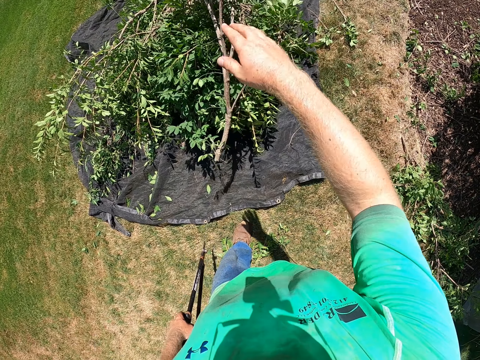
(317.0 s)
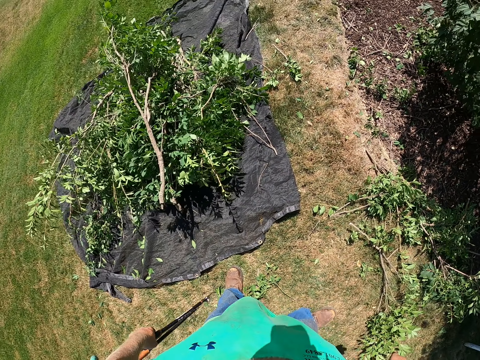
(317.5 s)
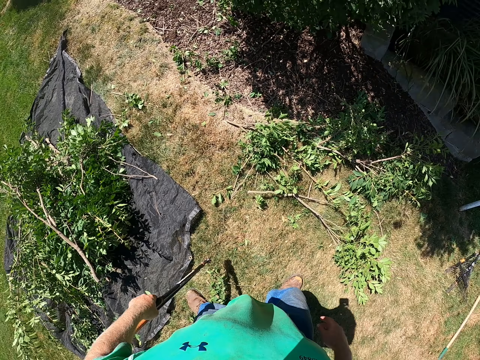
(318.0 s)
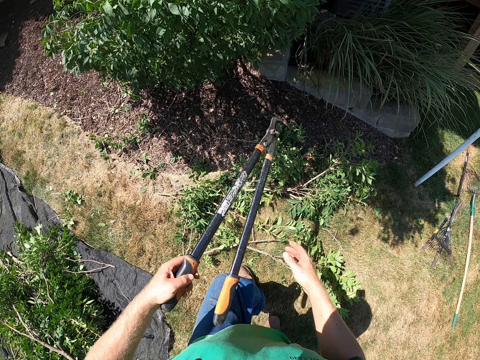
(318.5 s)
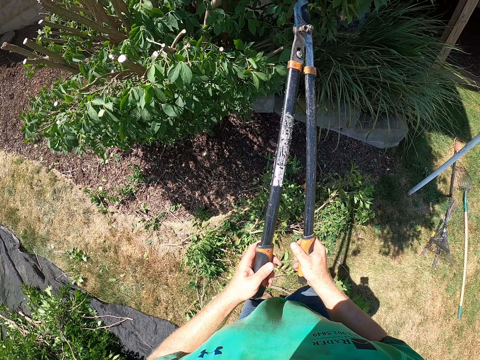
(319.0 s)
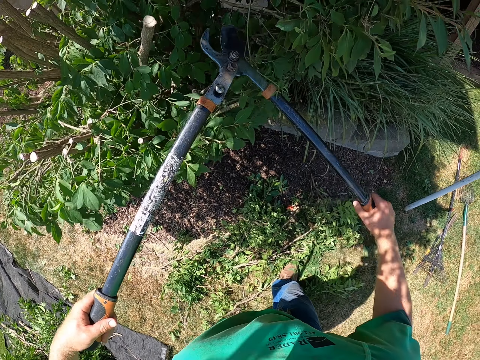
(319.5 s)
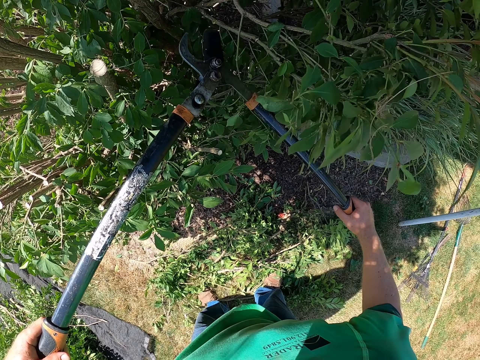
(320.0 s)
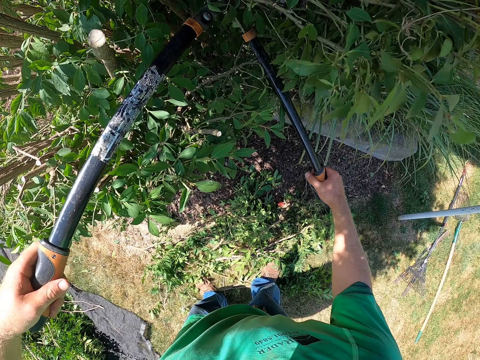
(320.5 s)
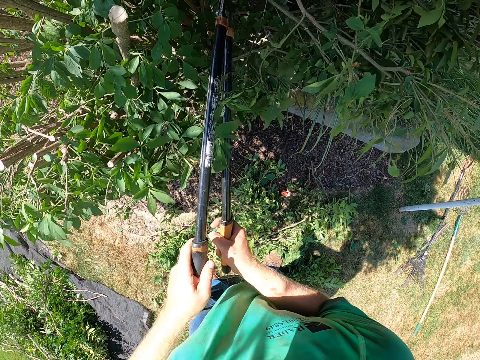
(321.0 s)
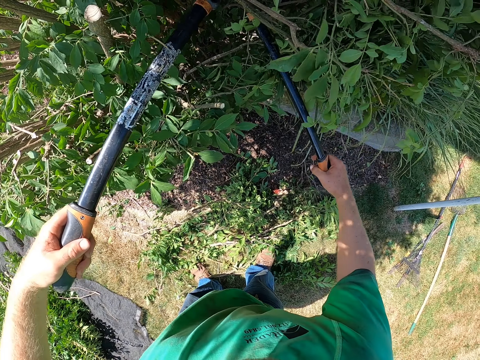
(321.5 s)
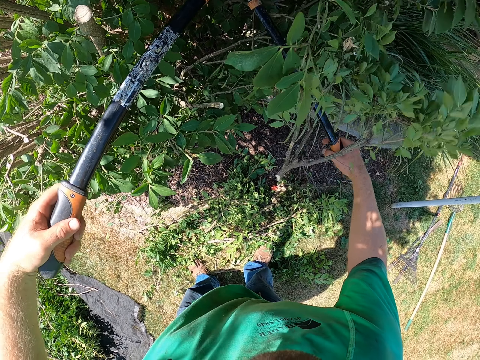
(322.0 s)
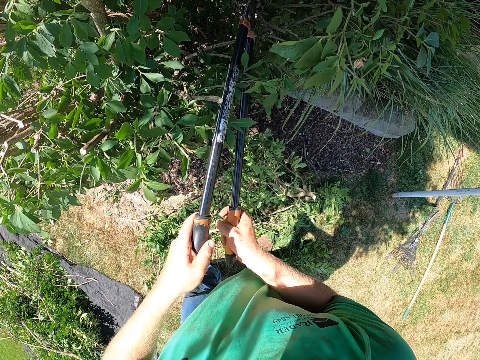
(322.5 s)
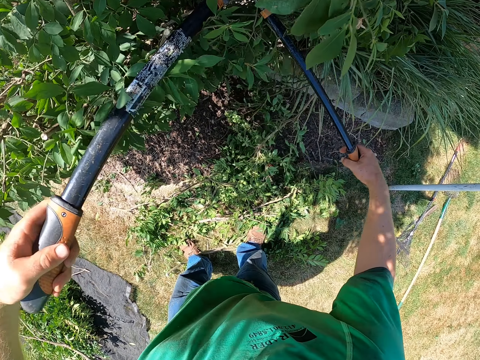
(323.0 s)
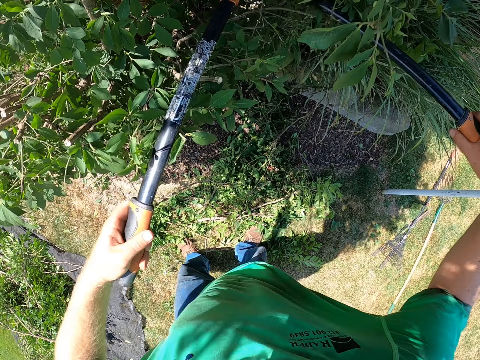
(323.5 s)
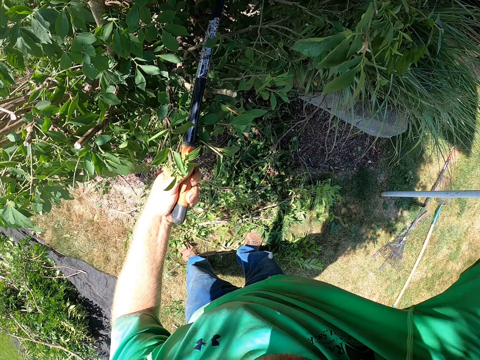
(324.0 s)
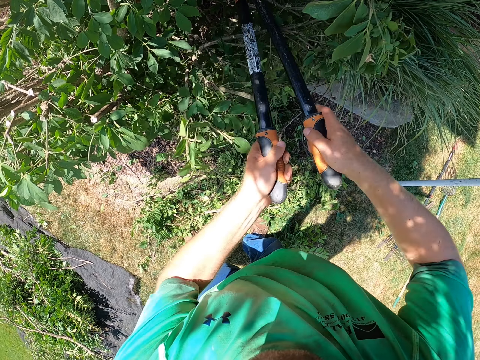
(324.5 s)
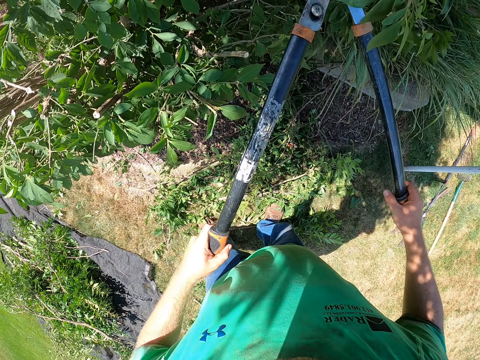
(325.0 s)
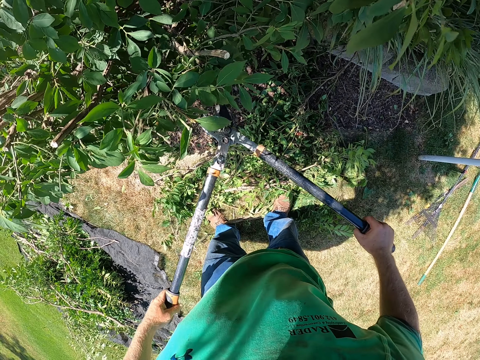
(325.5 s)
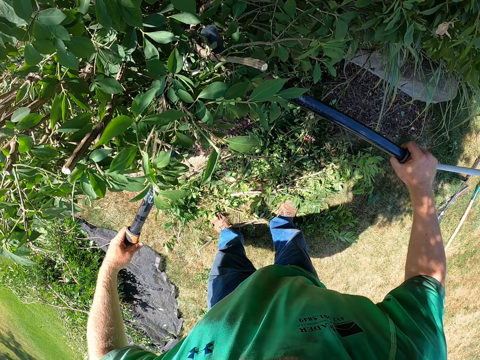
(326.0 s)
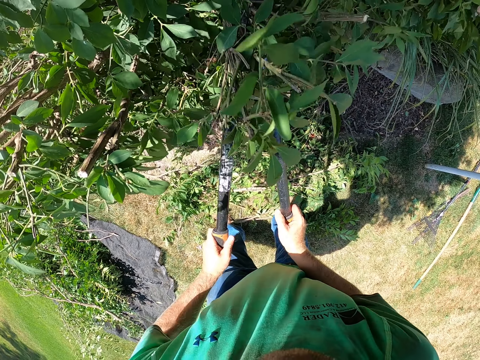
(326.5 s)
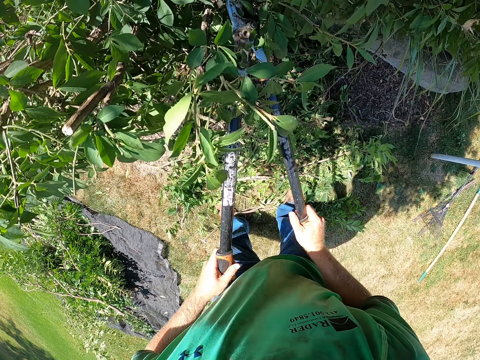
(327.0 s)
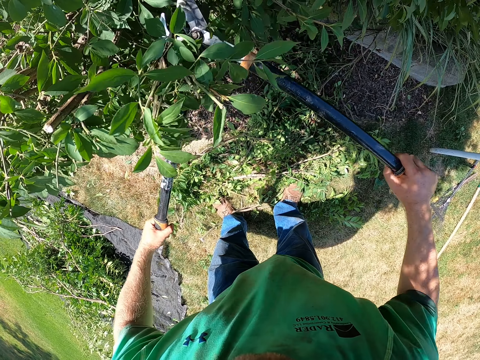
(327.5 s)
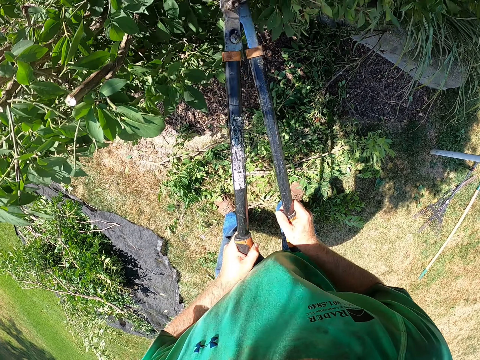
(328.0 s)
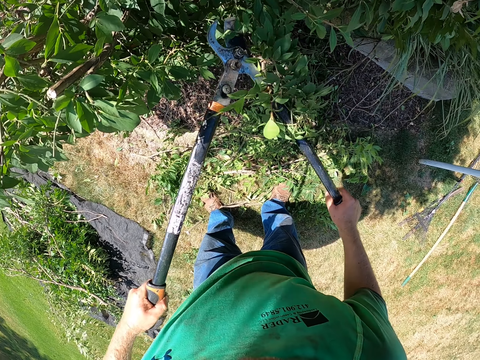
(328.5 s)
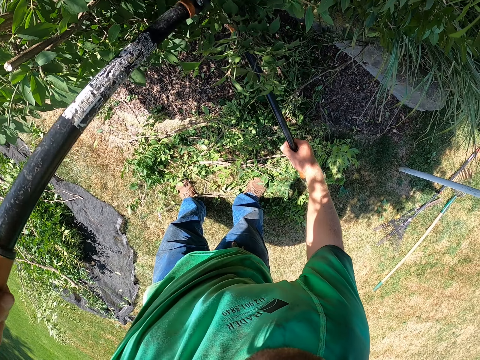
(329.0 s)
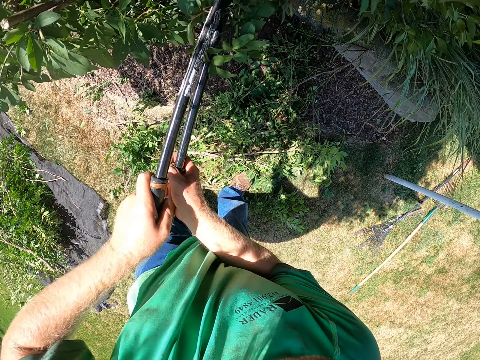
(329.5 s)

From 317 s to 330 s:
The camera wearer throws the trimmed plant in his right hand on the piece of cloth on the ground. He holds the shear with his hands. He trims the plant with the pruning shear in his hands.

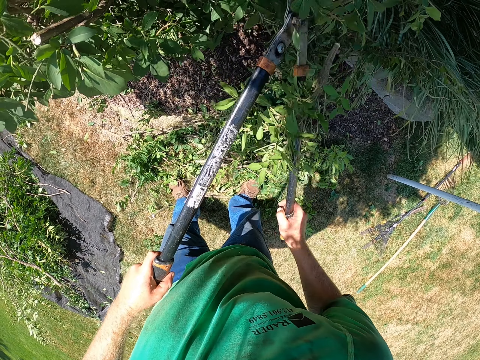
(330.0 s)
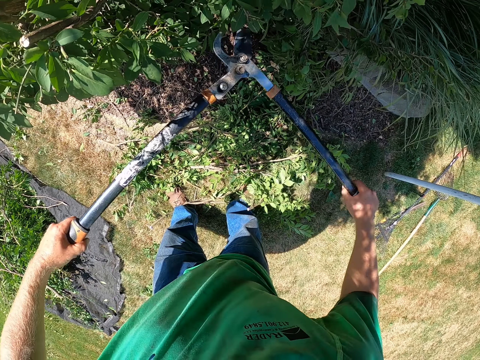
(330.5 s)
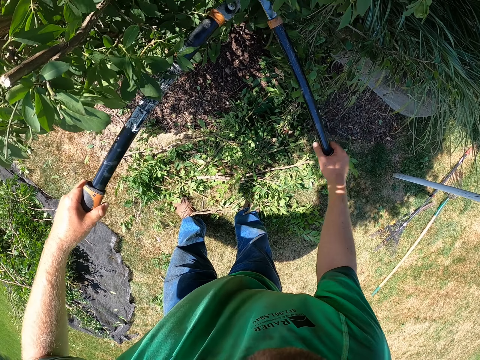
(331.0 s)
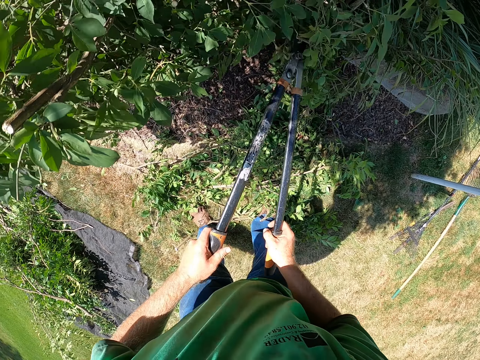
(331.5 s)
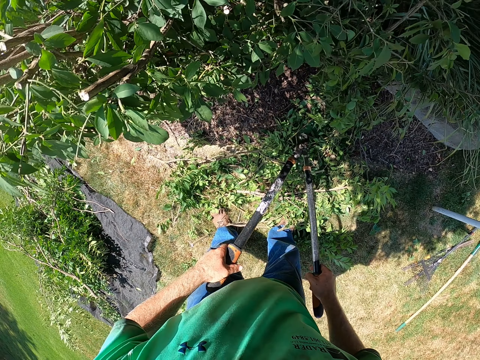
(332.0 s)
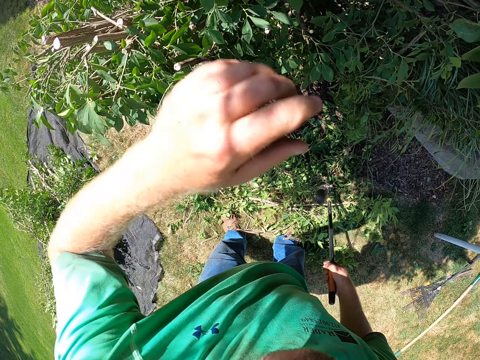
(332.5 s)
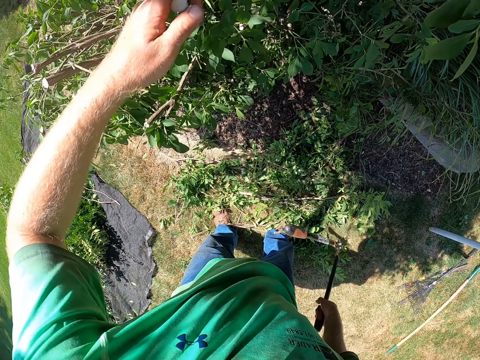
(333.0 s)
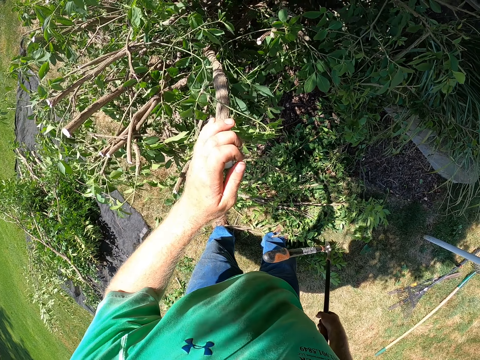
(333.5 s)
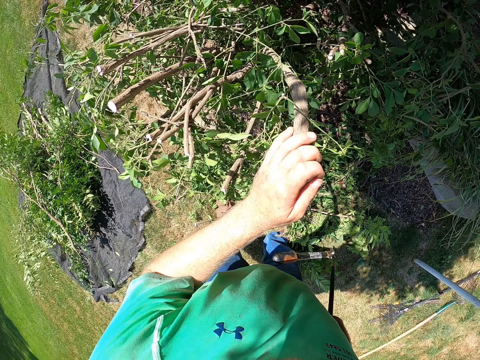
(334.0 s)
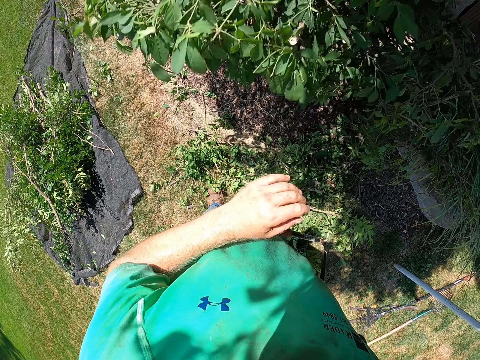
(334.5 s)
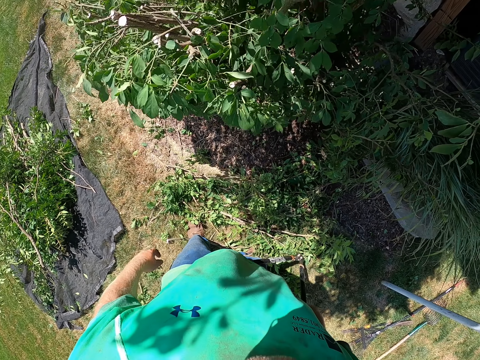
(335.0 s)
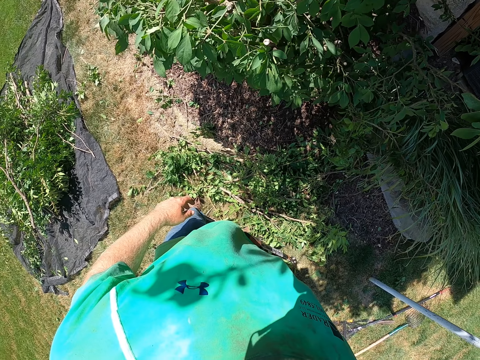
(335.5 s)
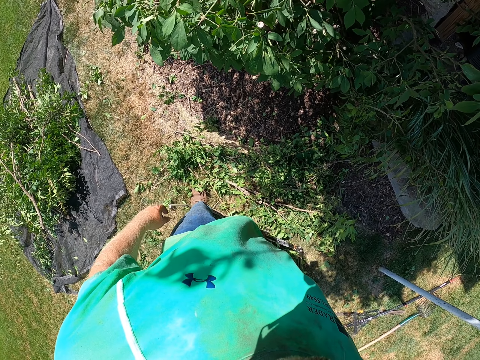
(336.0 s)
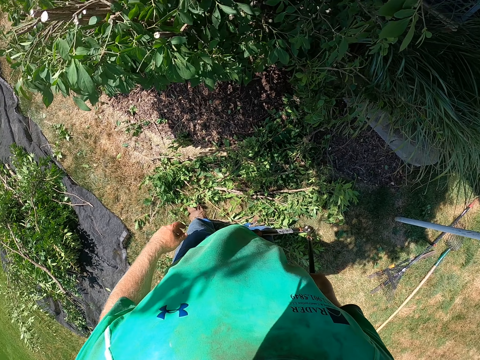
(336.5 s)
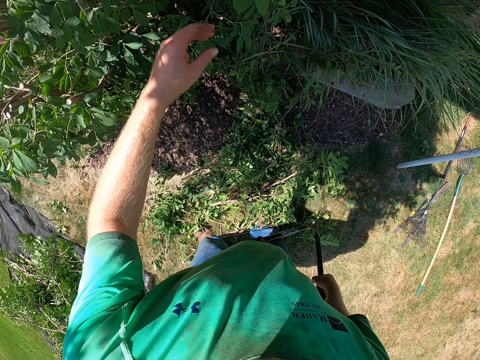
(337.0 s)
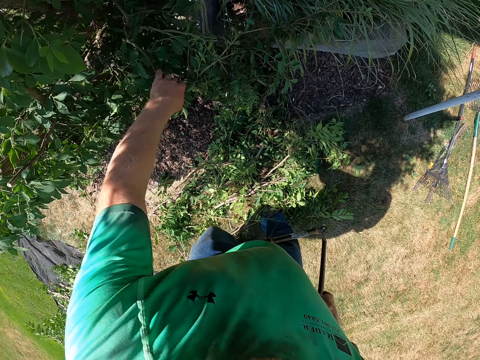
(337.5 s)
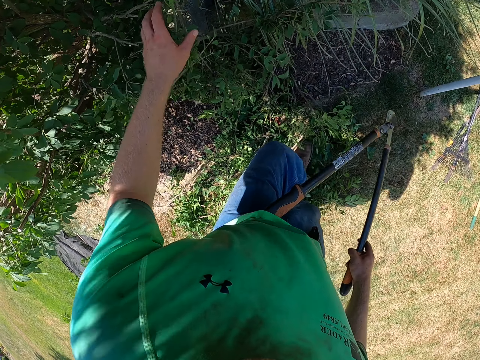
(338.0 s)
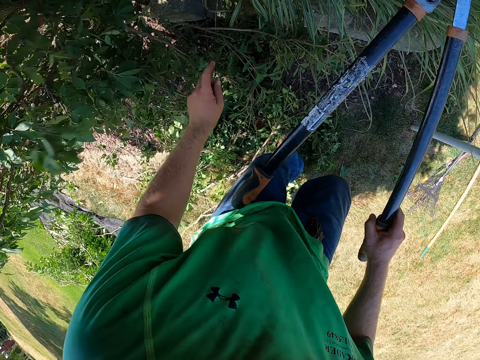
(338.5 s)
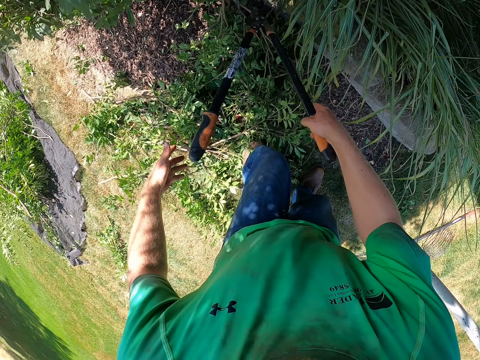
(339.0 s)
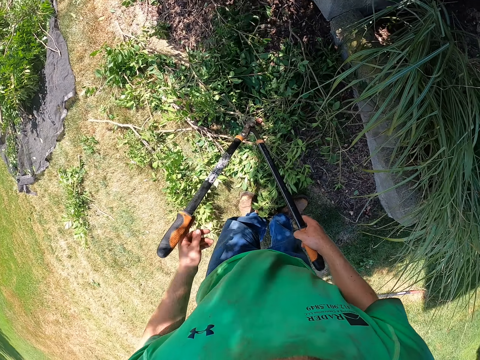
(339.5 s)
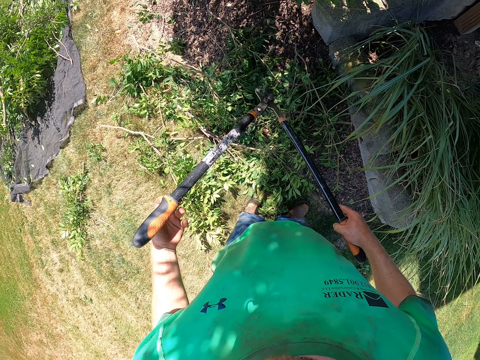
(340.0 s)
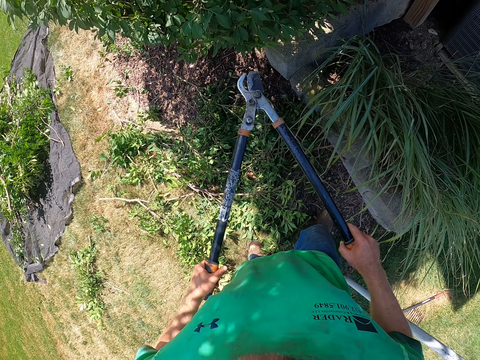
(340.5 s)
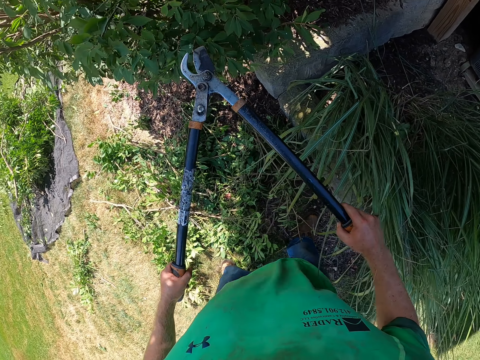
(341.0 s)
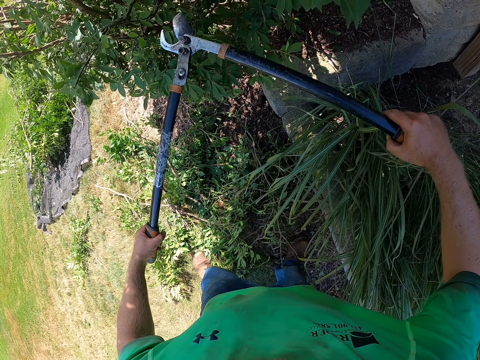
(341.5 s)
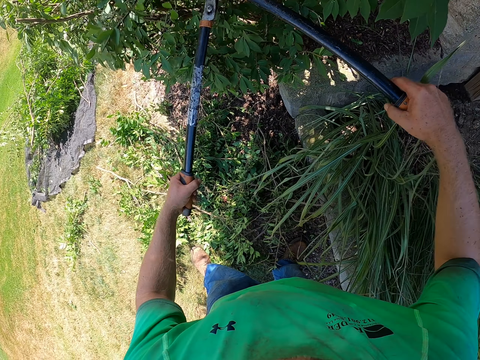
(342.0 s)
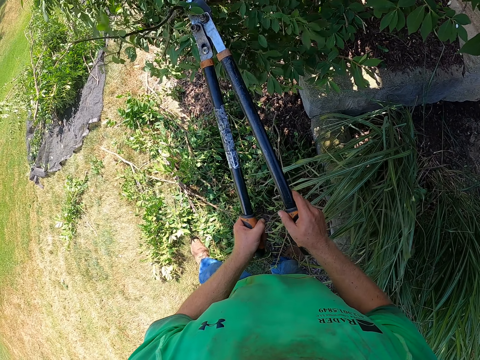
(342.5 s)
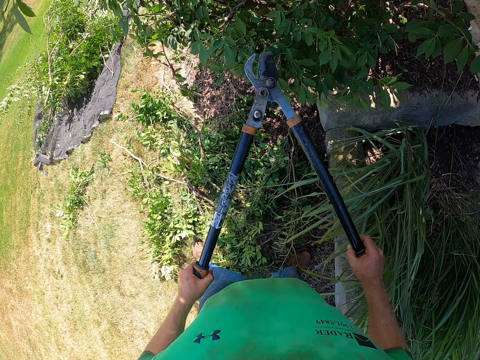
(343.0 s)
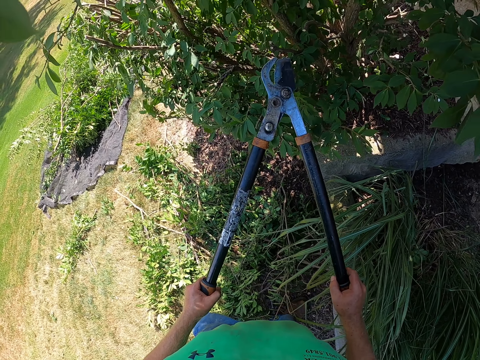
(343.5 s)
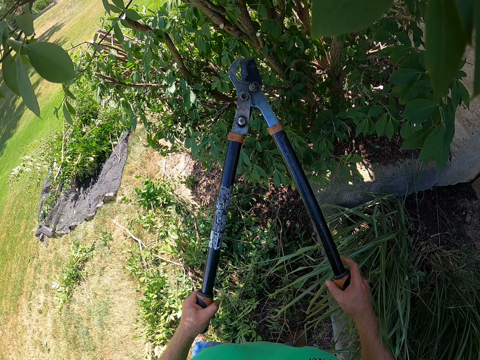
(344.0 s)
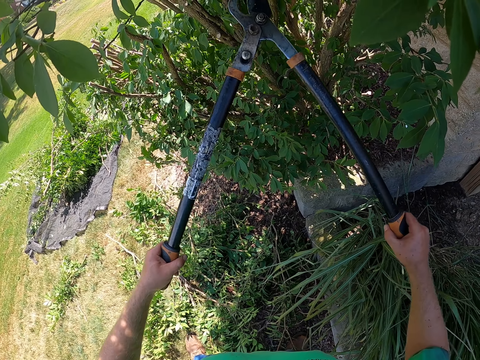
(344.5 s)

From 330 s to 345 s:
The camera wearer holds a branch with his left hand. He moves the tree branch. He touches the leaves with his left hand. He moves the leaves with his left hand. He holds the shear with his hands. He trims the plant with the pruning shear in his hands.
